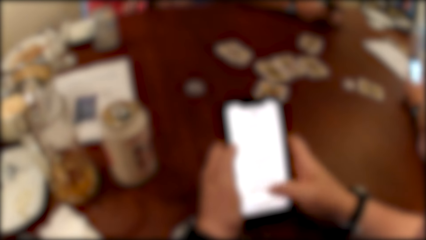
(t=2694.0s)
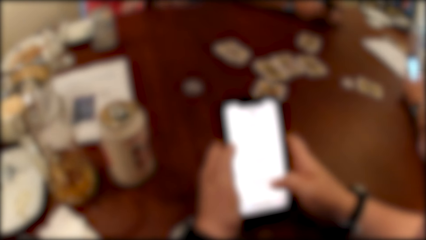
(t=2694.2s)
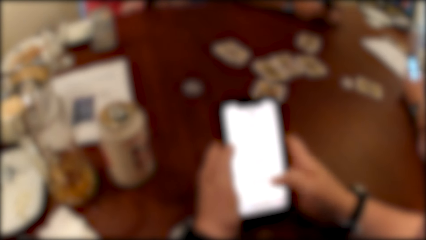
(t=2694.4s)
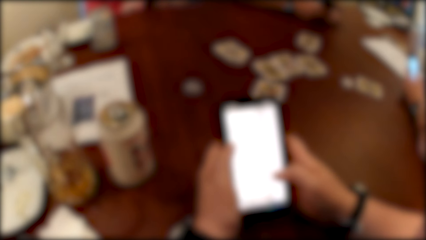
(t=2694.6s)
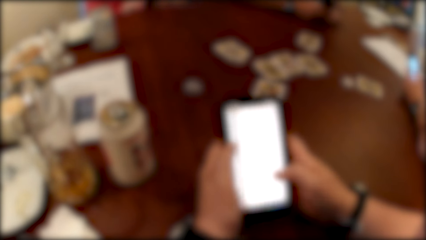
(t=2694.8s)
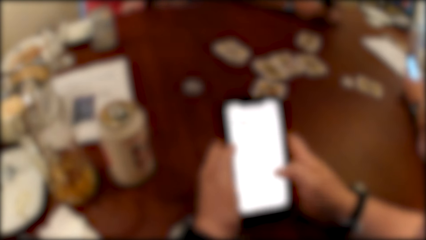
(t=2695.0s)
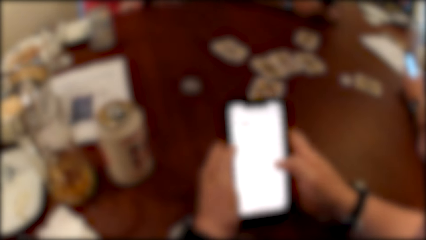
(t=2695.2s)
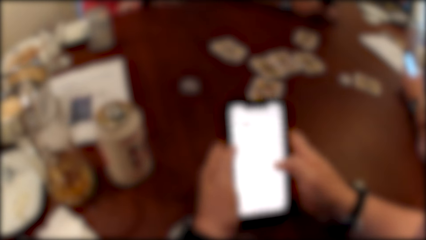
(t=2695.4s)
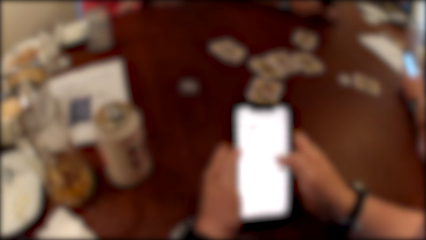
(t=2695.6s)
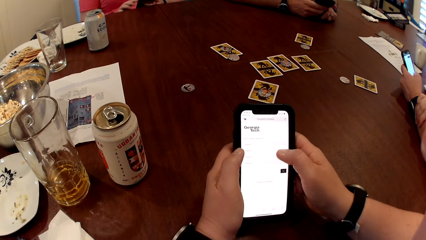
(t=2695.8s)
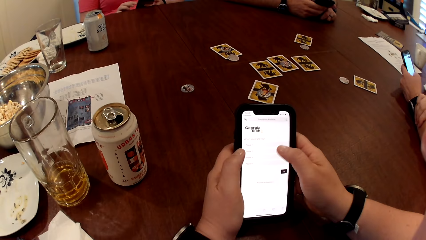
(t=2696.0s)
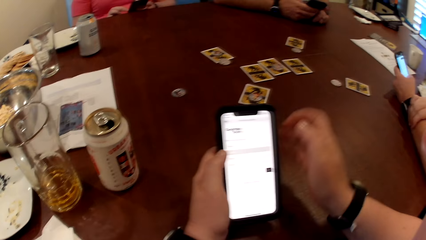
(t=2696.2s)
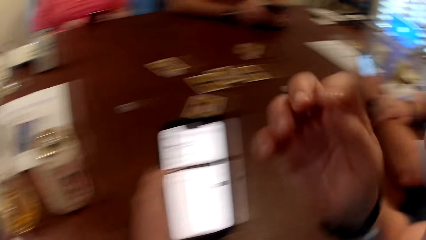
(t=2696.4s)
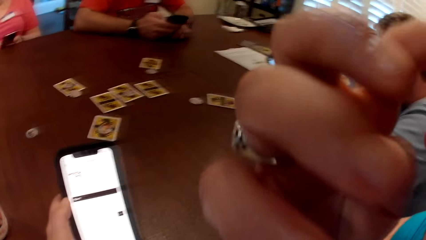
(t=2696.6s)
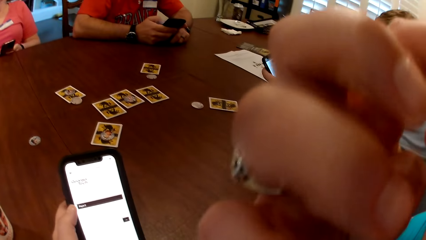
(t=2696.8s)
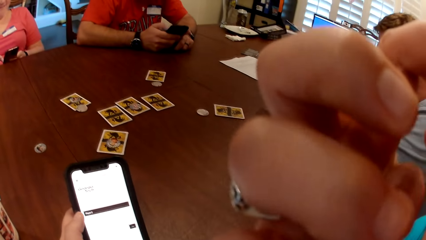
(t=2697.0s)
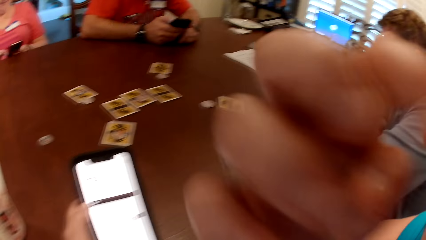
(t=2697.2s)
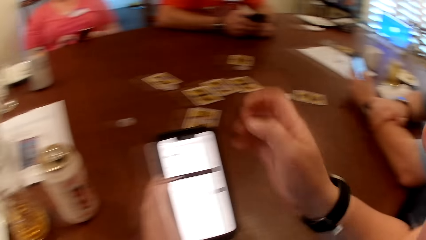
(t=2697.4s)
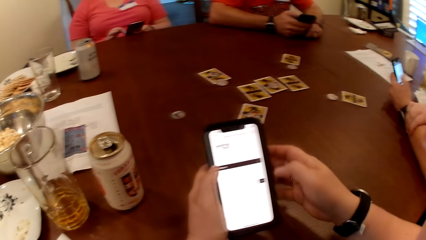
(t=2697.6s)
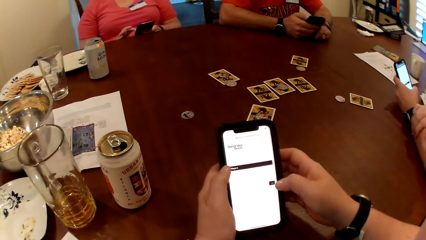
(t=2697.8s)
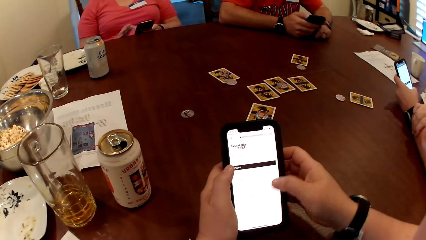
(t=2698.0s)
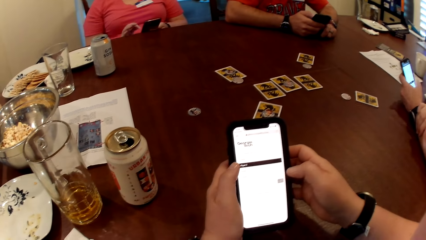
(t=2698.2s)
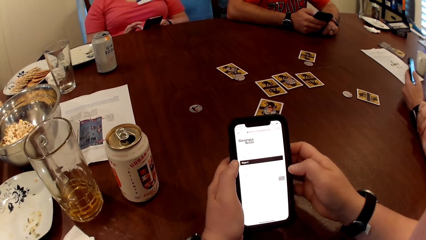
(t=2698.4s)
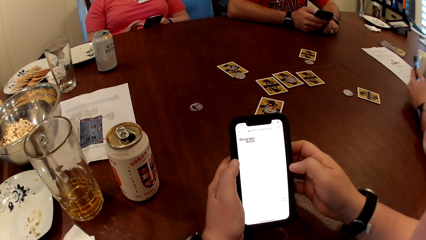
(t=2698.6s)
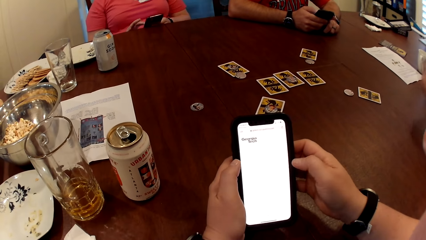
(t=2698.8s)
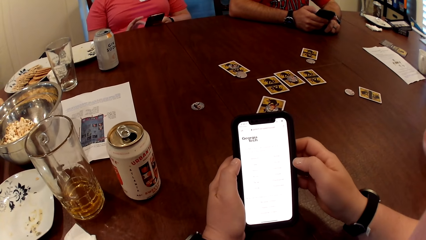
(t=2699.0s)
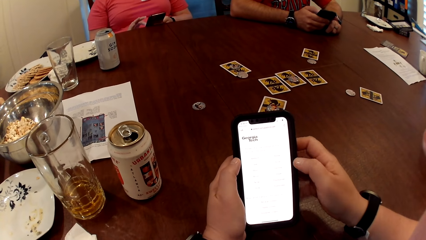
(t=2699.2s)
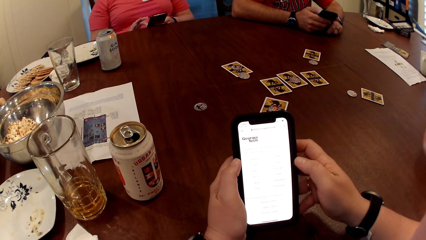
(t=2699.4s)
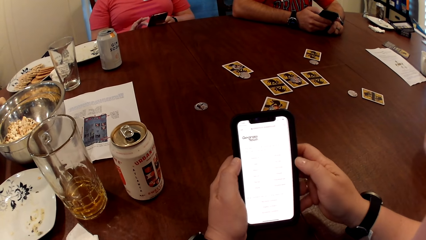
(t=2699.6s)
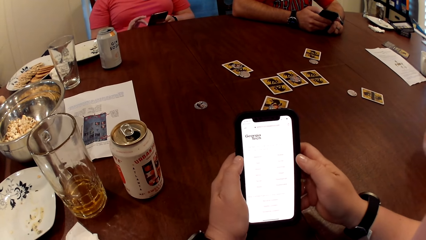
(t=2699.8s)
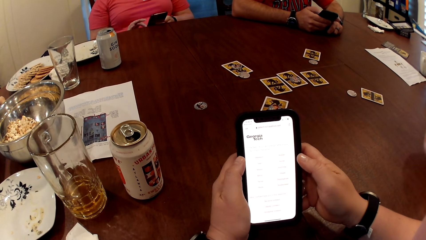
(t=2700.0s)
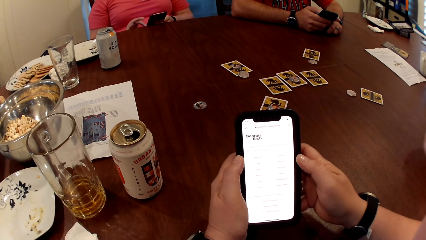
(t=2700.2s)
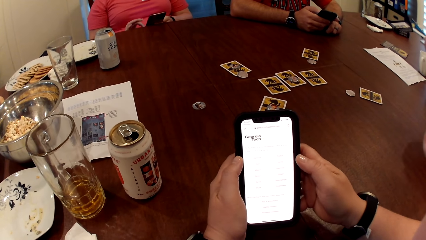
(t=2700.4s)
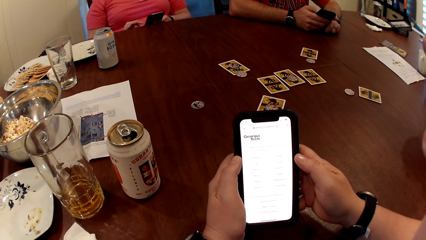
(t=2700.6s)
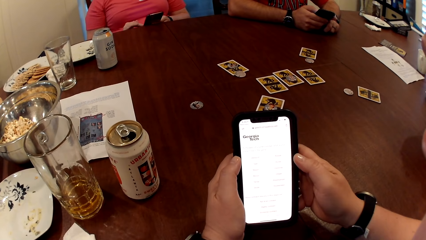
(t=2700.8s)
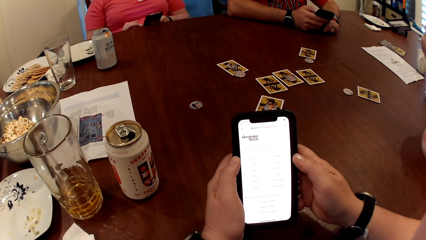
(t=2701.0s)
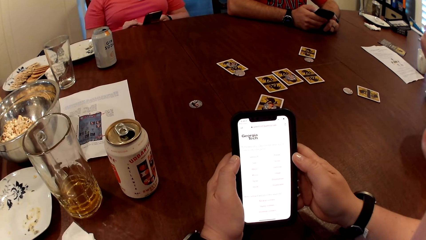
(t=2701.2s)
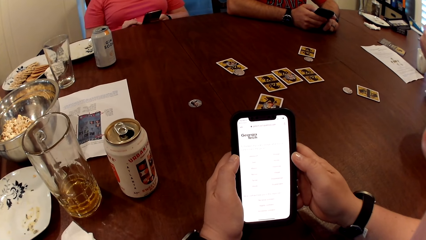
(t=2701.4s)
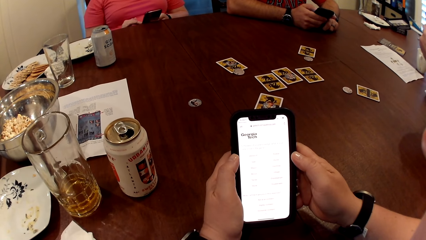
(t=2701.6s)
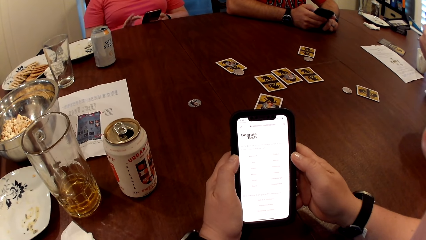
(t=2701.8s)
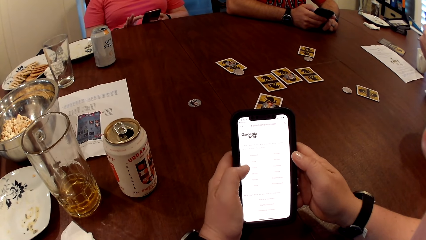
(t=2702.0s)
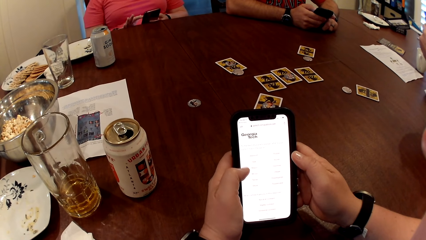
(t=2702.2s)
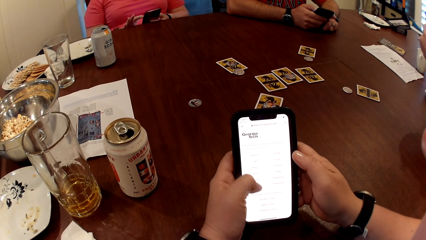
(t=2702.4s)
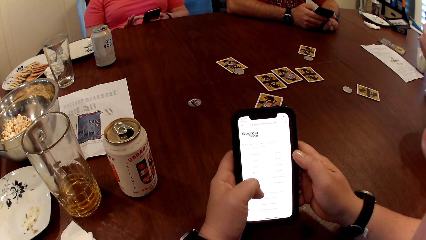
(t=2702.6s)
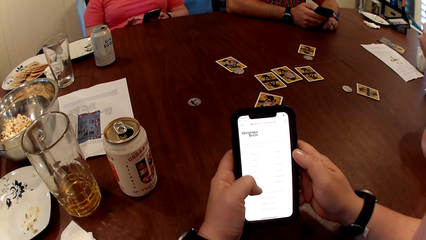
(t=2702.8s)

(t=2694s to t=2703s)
The camera wearer scratches her face with her right hand. She presses the phone with her hands.

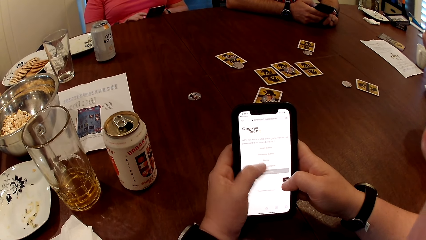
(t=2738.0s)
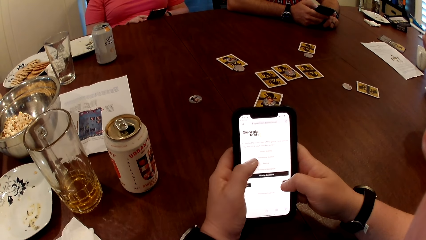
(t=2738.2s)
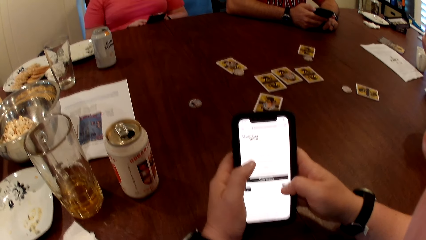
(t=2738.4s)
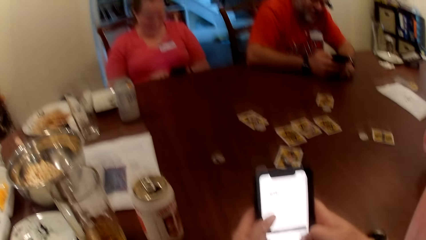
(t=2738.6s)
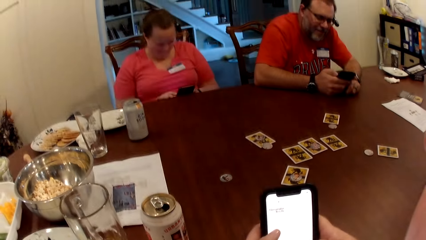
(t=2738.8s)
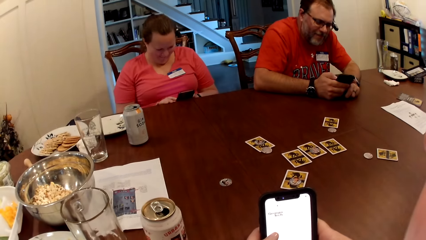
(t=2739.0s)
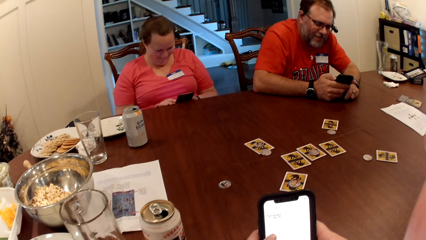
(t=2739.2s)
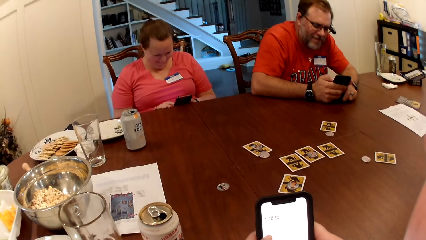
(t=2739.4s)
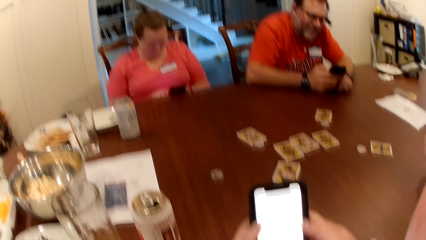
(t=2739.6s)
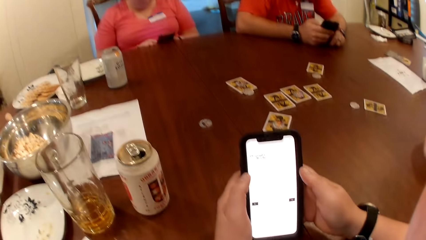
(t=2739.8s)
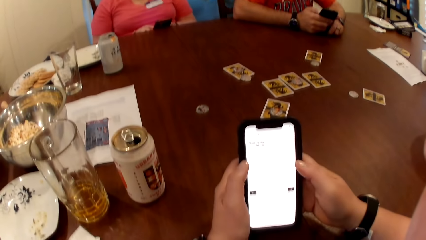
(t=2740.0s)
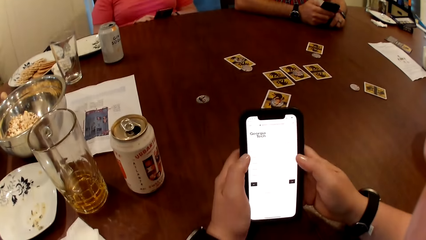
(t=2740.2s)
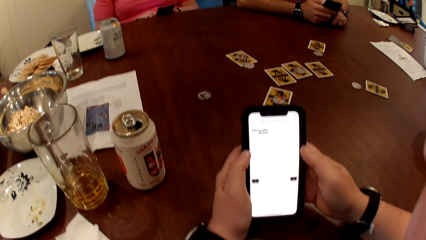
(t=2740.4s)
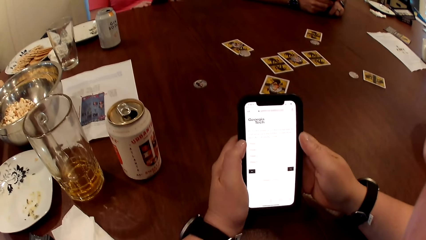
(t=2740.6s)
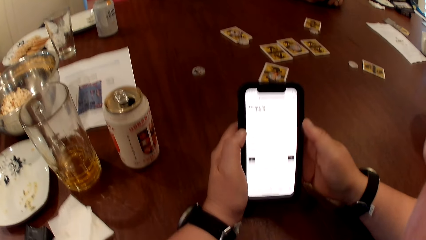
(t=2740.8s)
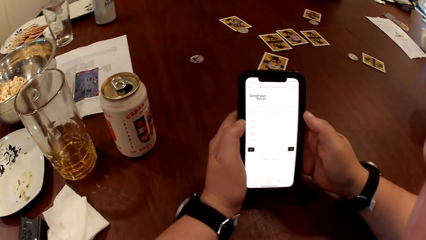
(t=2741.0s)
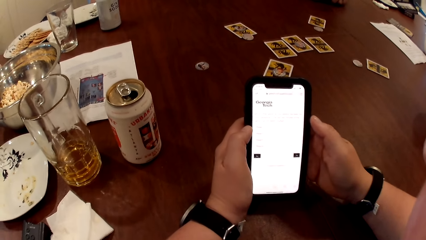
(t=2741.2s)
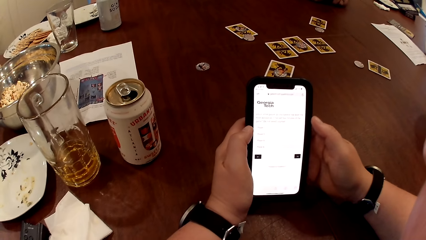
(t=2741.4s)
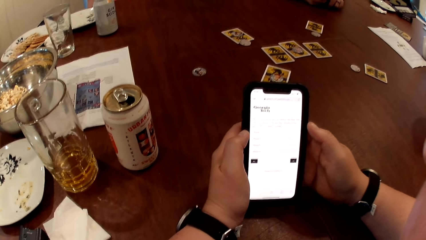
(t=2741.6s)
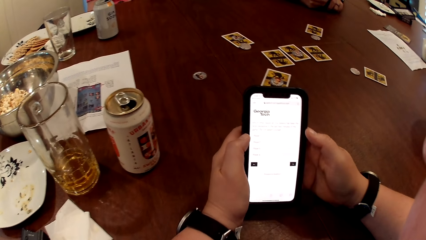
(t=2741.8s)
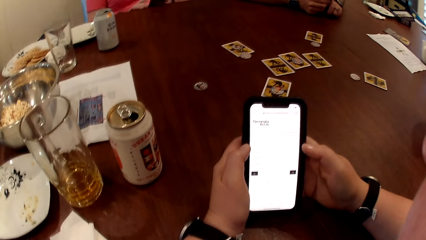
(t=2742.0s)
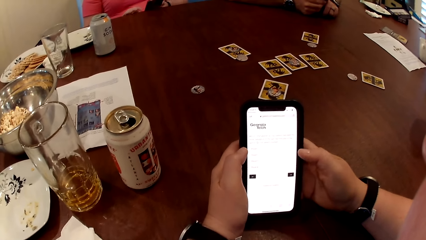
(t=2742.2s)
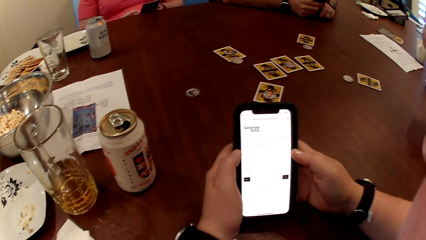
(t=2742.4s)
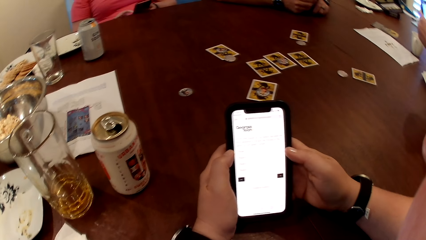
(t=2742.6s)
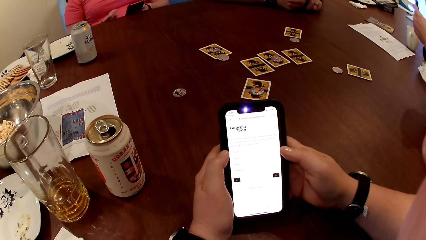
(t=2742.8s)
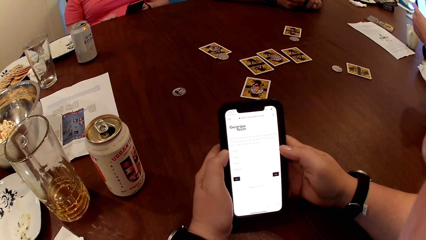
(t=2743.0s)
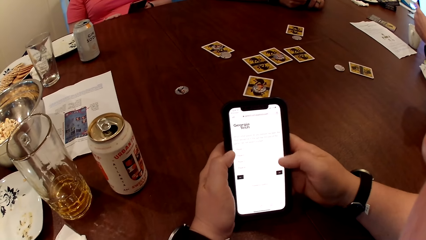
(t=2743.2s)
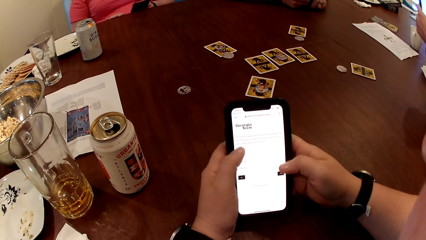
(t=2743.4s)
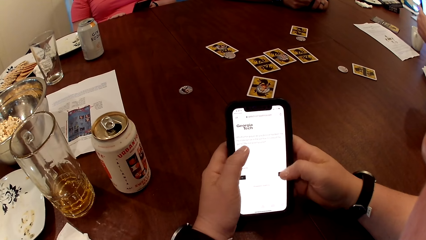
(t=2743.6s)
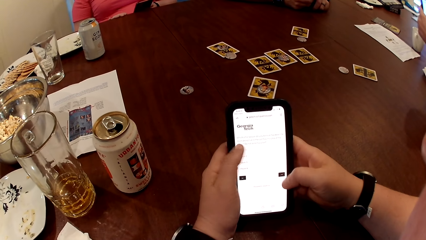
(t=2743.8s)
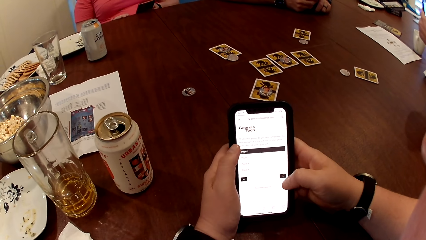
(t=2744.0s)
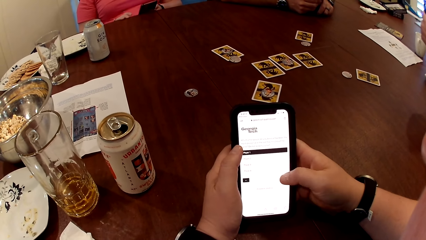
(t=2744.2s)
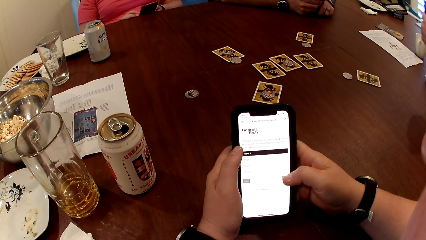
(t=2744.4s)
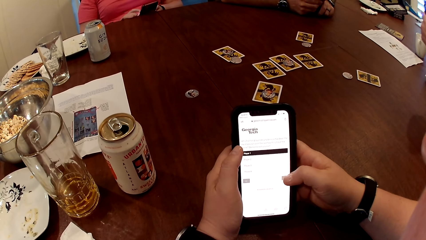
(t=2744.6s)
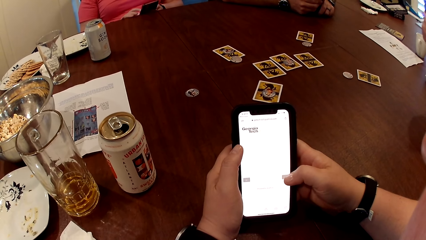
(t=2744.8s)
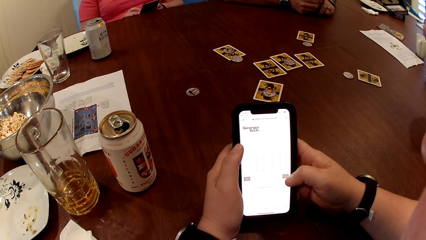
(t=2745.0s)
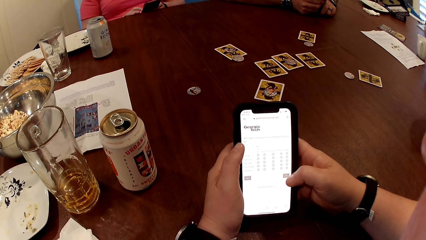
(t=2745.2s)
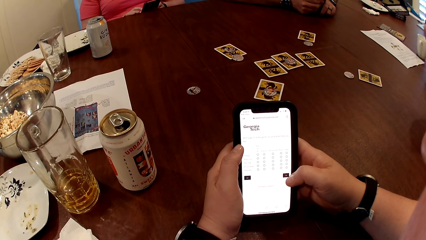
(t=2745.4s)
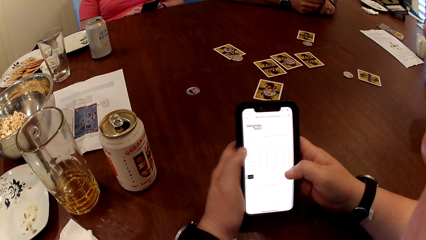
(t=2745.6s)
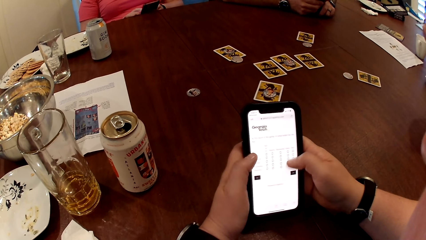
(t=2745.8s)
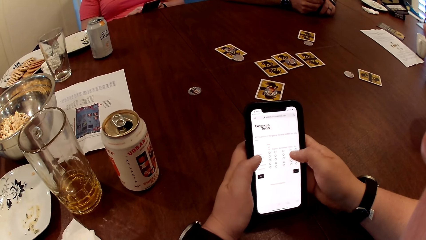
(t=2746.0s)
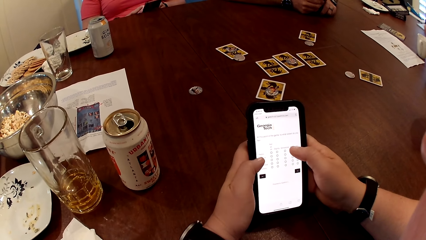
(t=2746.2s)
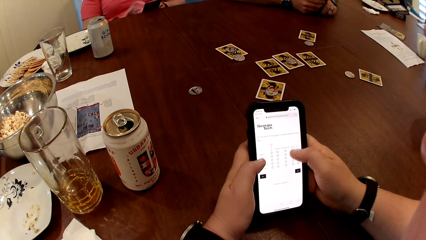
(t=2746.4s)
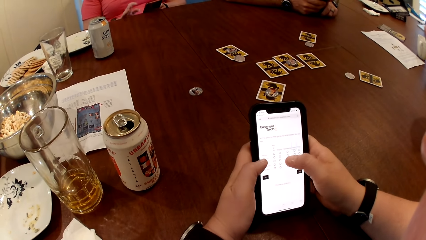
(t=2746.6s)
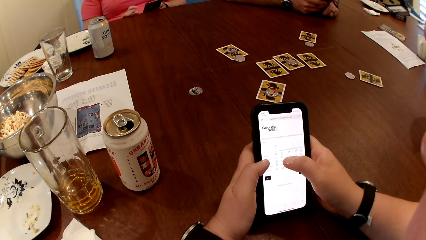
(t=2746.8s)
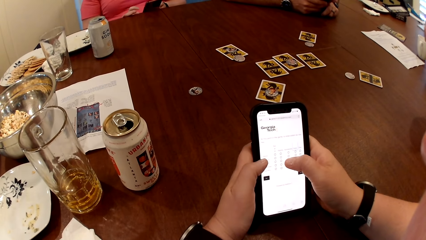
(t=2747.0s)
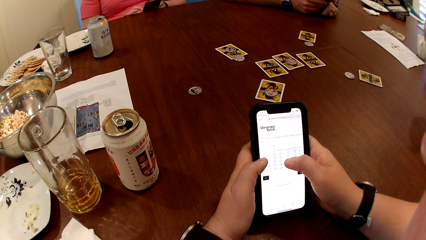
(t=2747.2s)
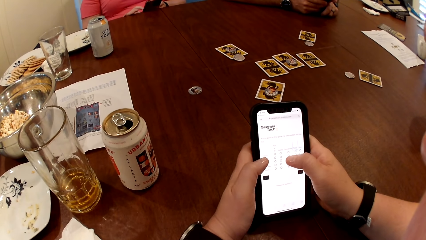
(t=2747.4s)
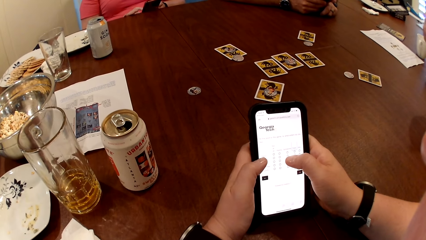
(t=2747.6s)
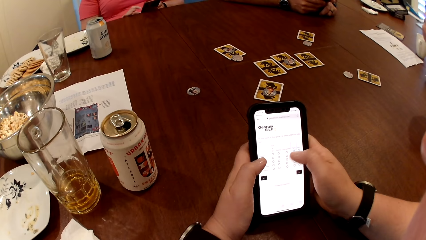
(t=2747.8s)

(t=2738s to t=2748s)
The camera wearer looks around.
